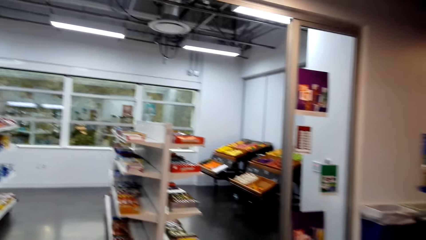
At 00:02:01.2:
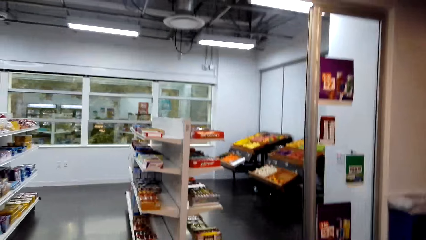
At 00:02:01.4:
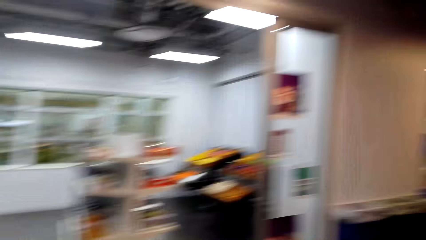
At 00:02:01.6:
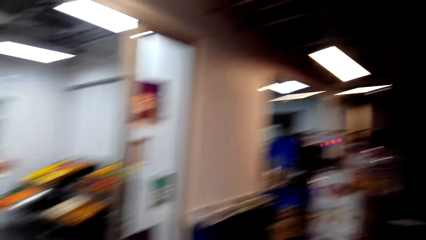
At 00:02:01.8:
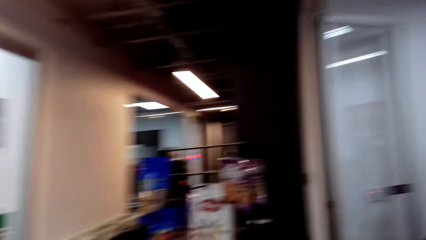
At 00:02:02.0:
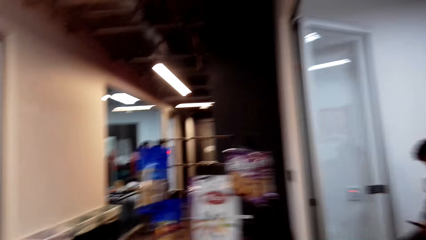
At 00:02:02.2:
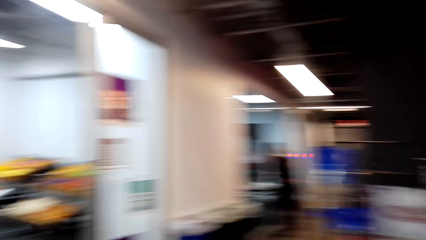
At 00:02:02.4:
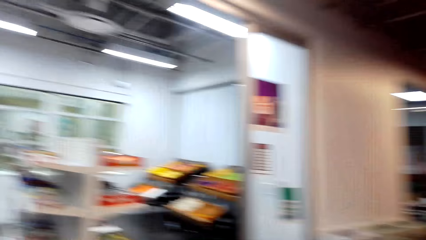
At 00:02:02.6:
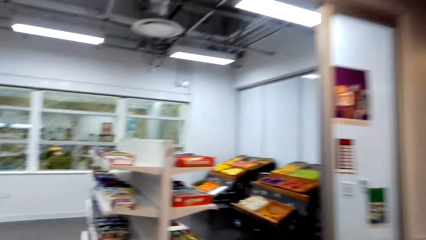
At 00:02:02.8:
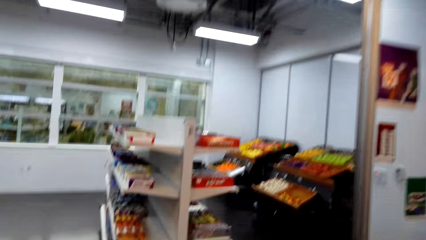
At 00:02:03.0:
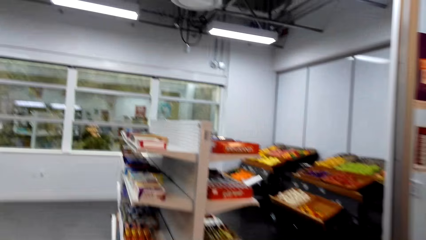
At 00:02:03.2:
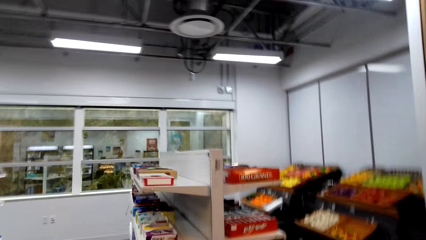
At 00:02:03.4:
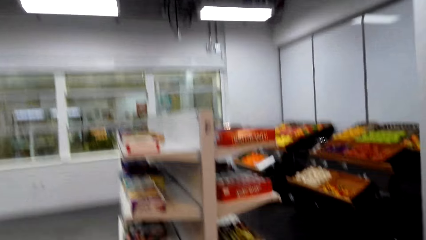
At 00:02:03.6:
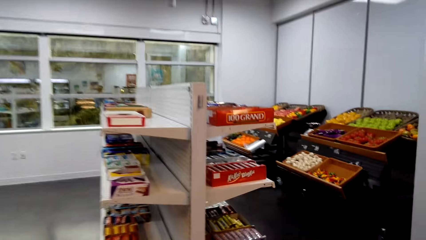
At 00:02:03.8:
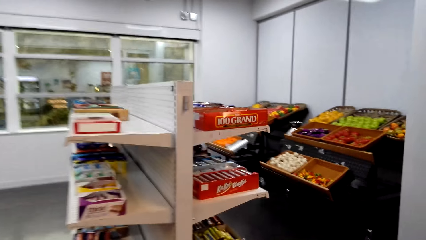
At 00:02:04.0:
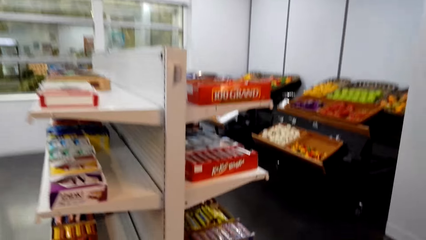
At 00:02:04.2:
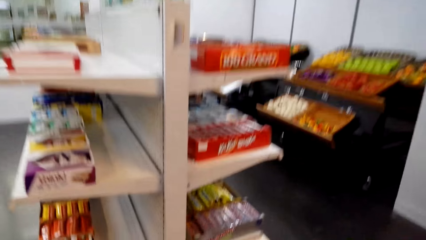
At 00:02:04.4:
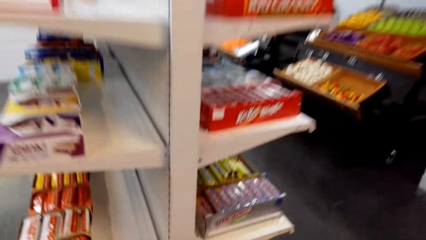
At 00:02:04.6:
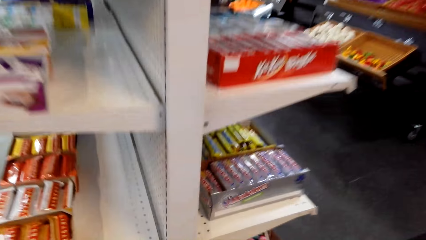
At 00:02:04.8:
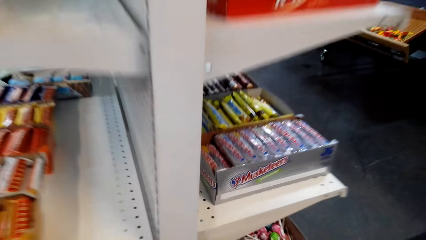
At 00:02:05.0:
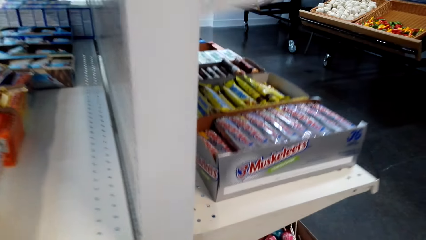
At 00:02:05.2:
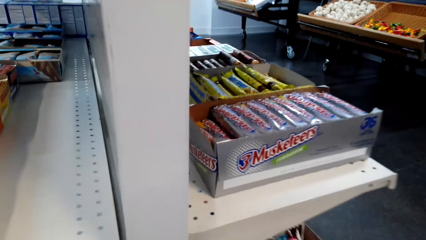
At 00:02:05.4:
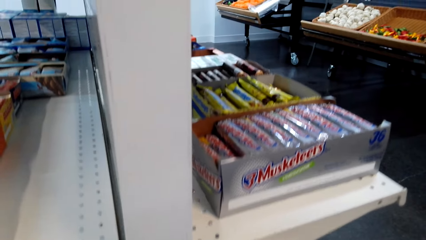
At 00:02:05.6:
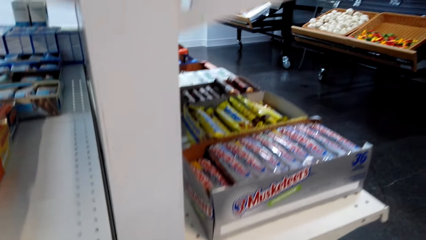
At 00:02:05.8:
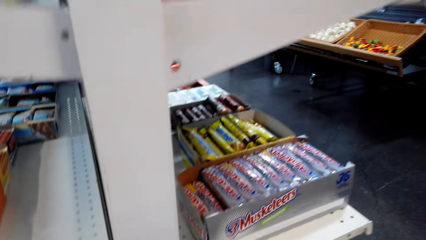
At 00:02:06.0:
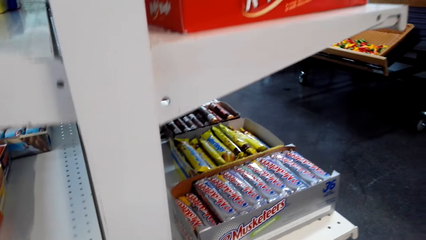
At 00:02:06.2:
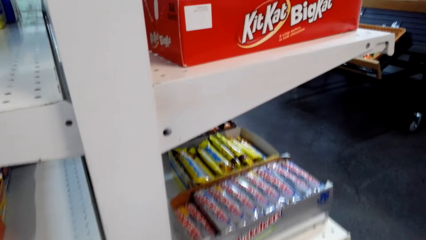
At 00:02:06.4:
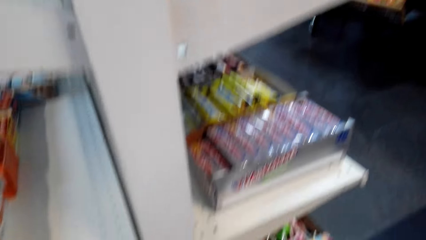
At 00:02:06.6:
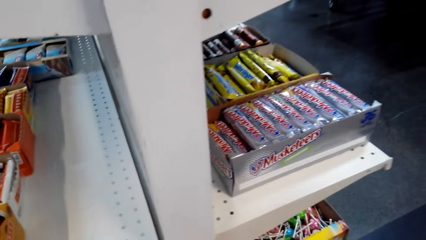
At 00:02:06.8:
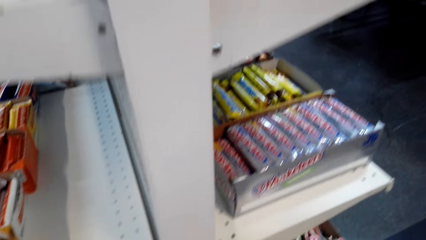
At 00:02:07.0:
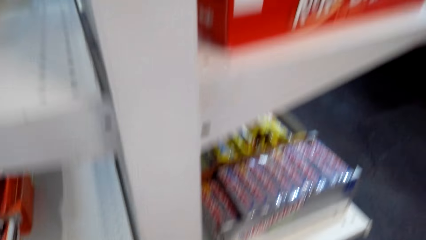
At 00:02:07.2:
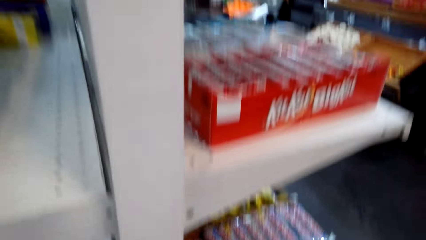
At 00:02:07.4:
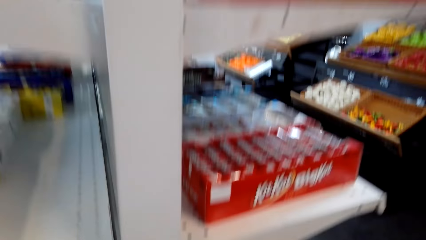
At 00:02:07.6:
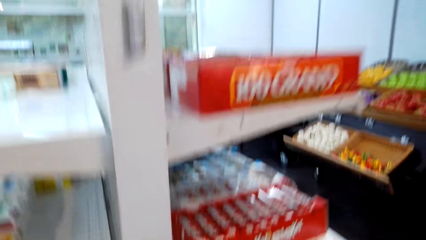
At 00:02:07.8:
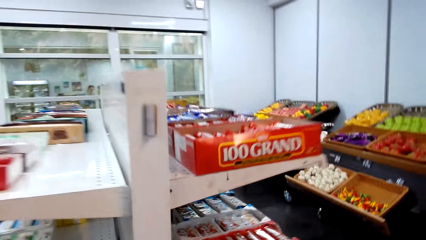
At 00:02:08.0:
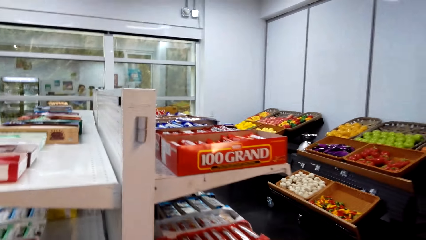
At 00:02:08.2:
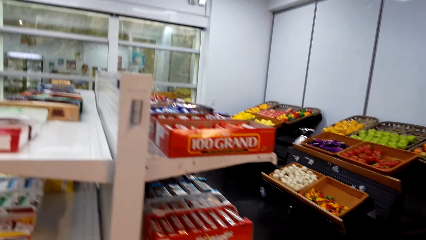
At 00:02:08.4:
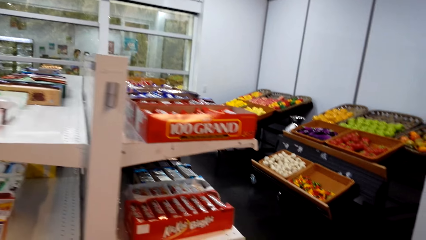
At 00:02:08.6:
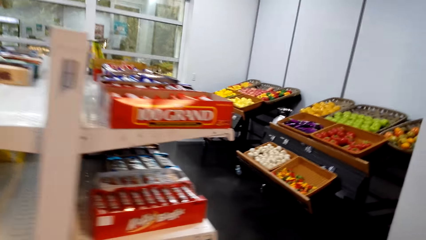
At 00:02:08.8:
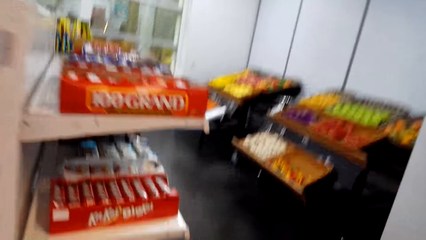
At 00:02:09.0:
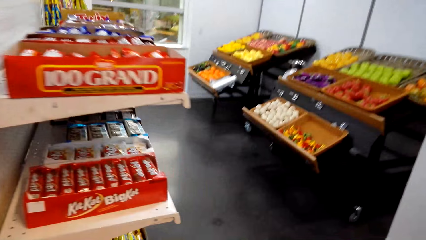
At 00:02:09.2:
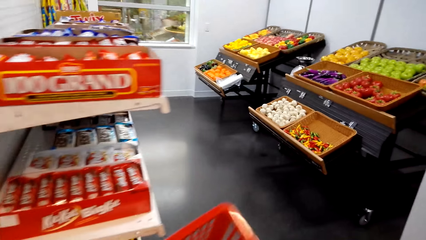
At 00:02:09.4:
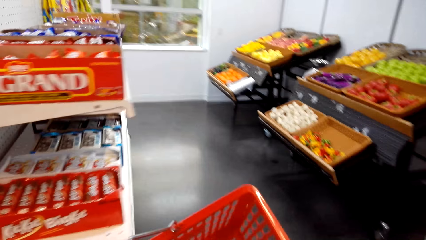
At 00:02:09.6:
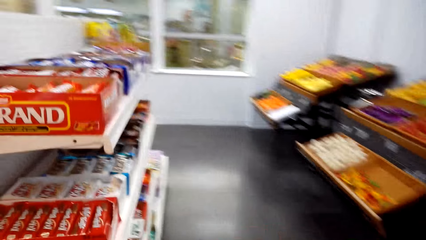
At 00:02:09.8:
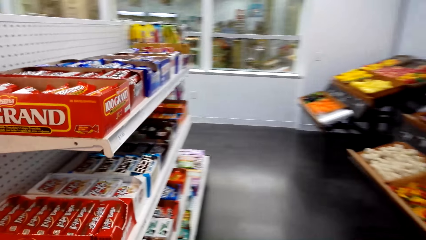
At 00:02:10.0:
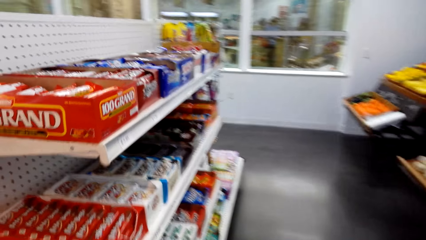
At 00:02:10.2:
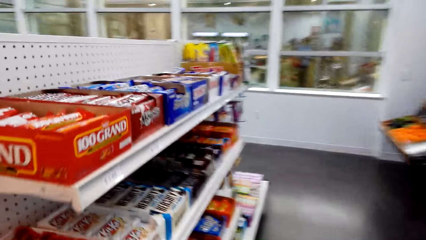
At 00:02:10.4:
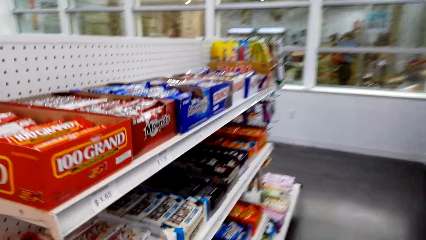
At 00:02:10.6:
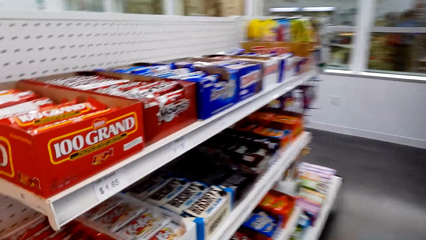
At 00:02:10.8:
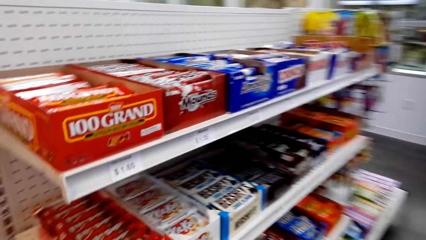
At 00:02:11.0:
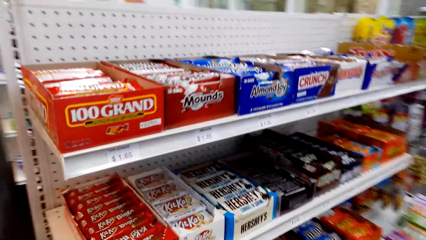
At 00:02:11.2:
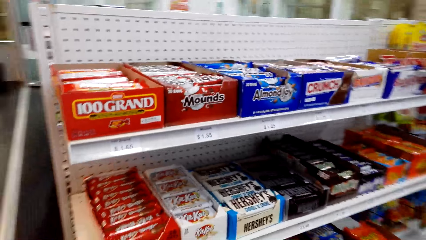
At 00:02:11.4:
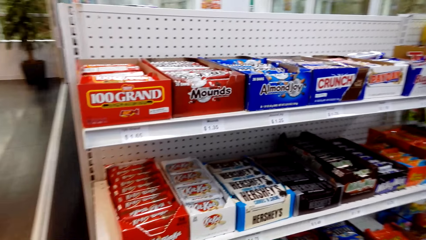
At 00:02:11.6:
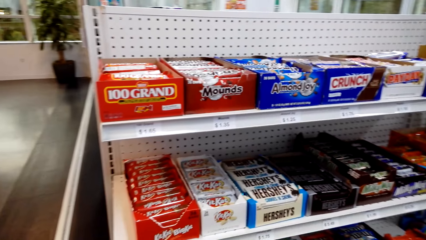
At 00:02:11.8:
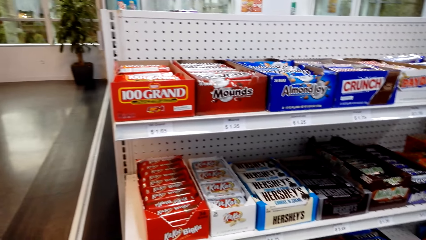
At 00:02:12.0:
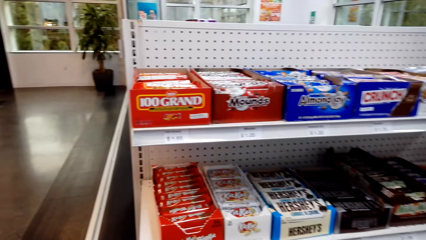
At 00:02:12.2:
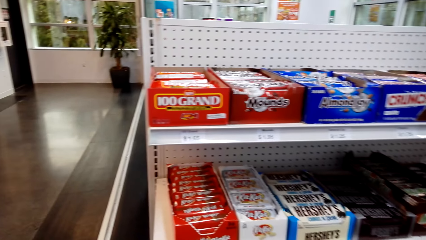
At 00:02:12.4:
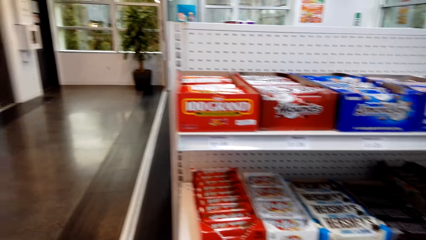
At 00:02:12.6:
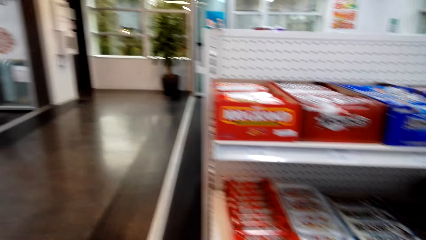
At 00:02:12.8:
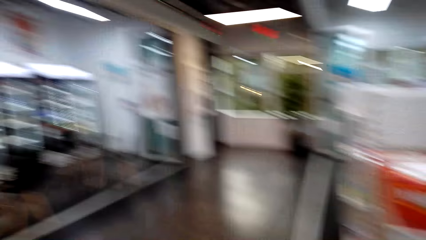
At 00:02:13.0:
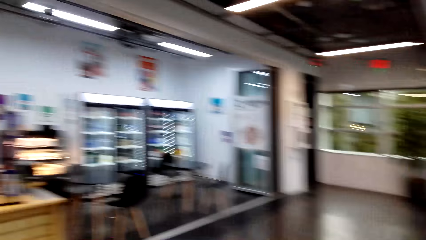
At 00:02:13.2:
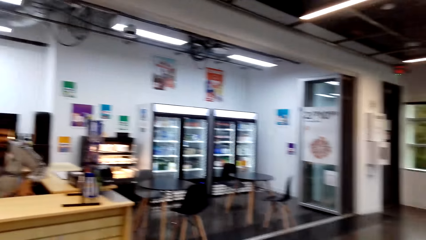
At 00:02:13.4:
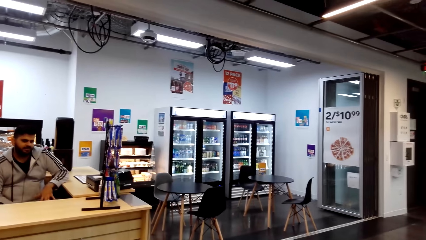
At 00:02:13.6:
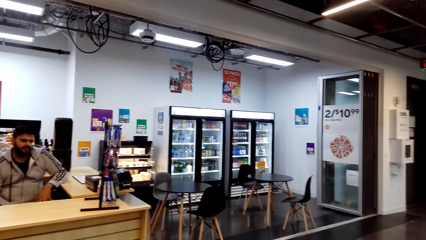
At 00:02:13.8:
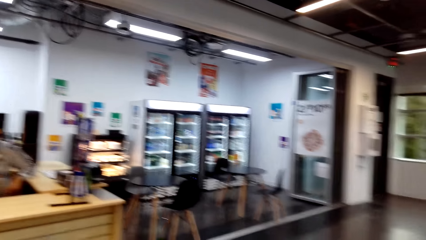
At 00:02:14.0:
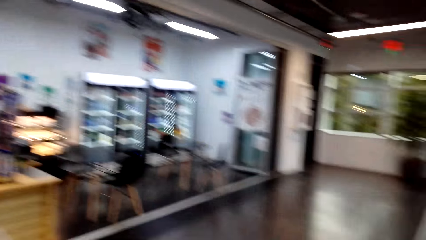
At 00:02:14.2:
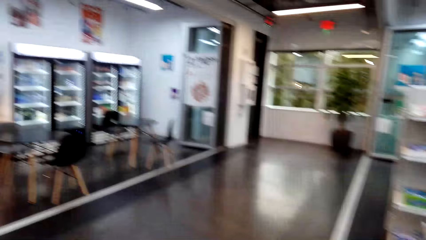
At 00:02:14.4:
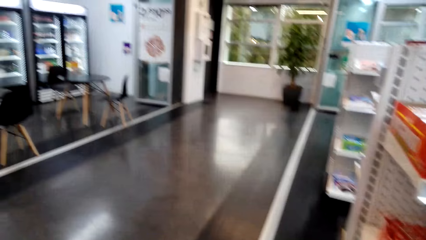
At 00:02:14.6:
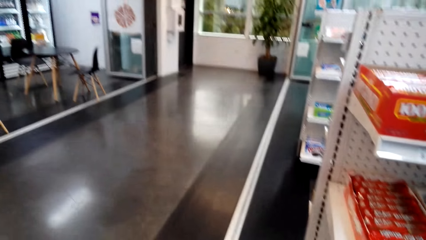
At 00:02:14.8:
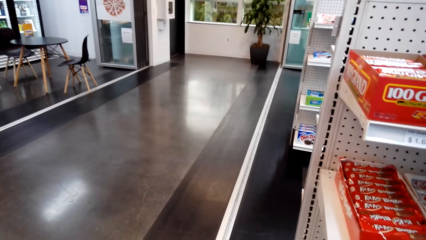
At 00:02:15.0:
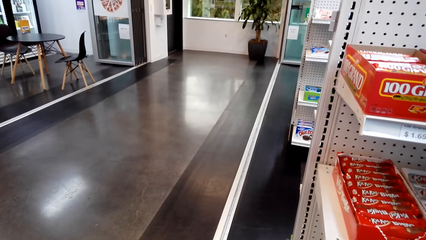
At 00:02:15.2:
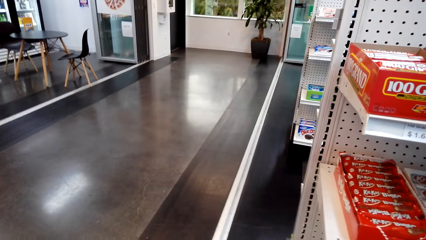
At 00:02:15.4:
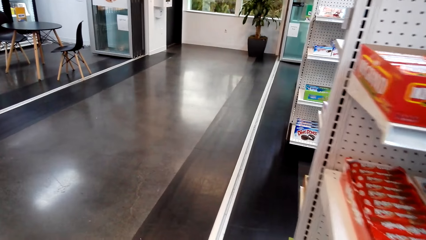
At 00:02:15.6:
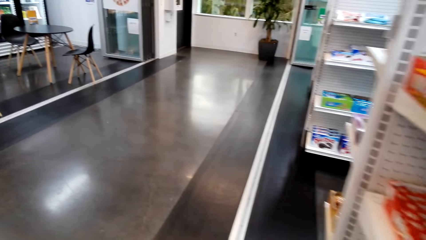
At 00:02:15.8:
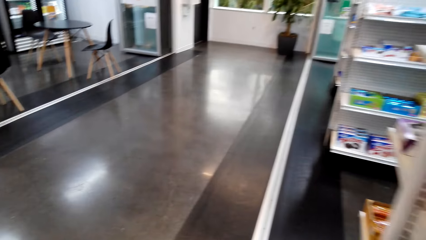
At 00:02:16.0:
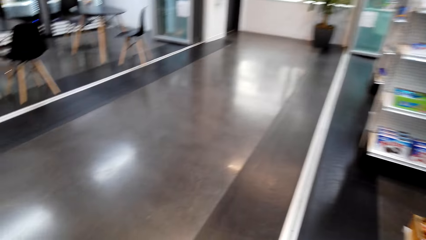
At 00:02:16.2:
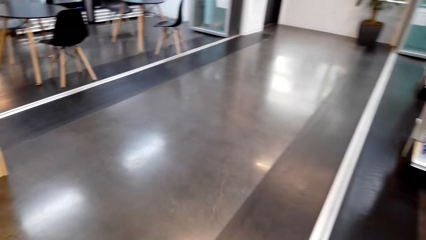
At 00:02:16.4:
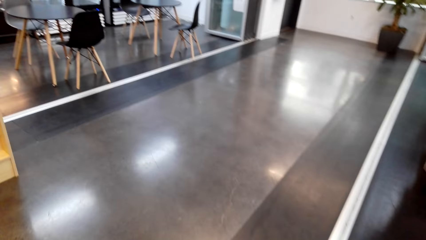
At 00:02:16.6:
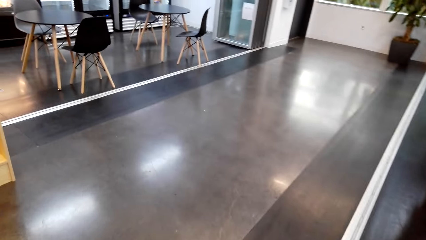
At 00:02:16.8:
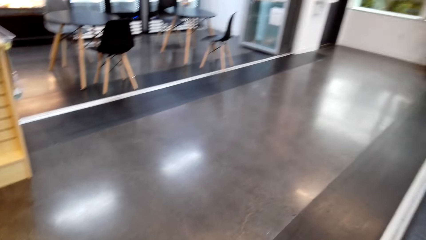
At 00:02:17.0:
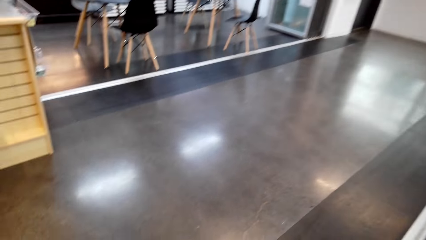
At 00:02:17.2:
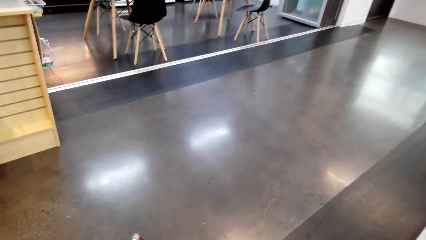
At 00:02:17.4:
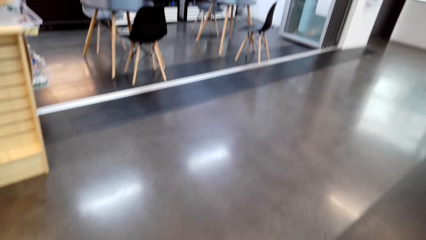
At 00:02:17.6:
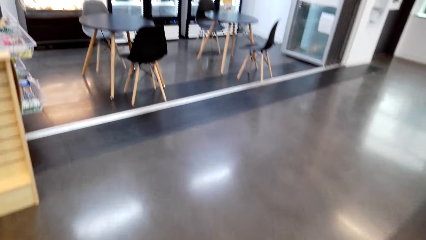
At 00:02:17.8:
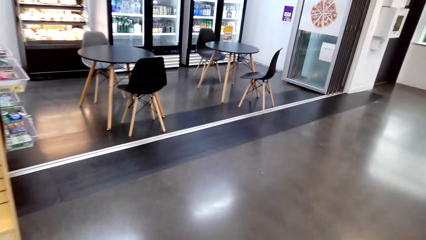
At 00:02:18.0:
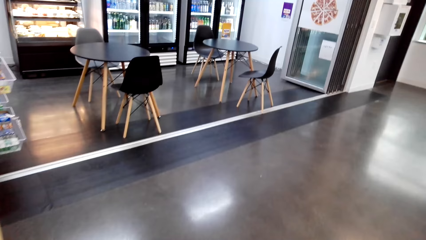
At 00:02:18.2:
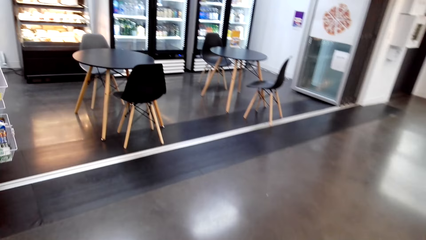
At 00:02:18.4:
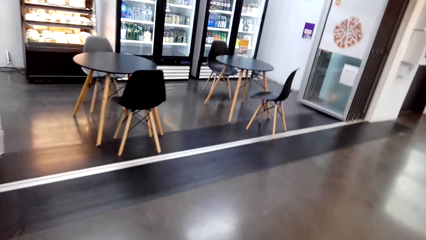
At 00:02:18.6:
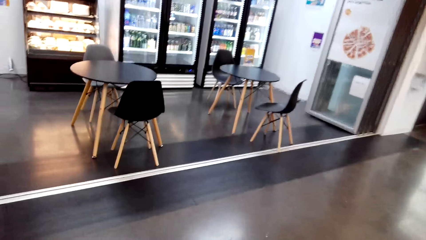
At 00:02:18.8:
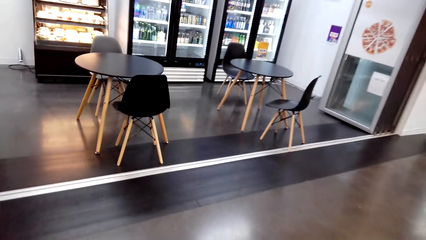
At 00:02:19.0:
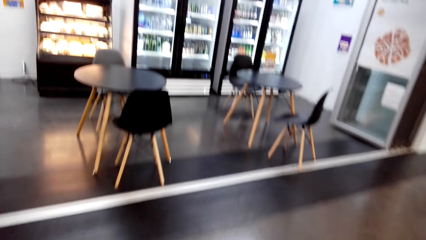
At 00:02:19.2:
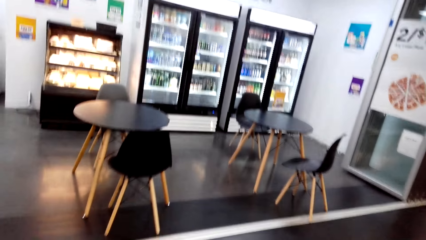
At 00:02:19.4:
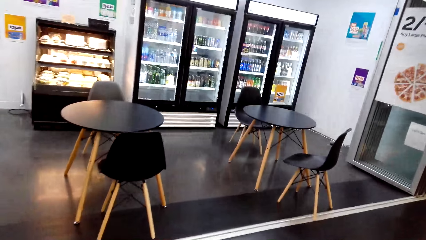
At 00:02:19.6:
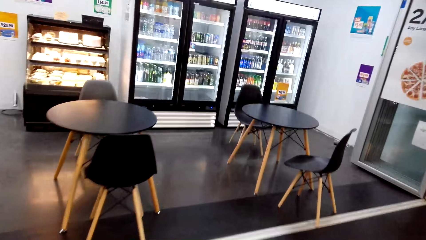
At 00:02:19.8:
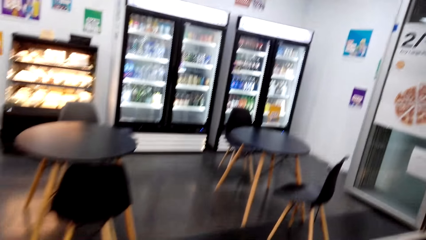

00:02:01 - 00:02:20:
The camera wearer walks around the supermarket. They pick up a cart from the floor. They pick up a shopping bucket. They walk around the supermarket. They dialogue with a person. They walk on the floor.
